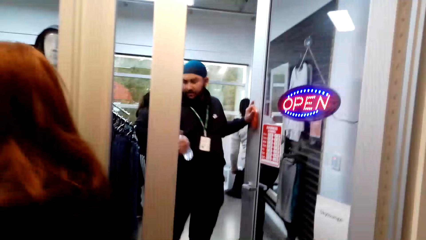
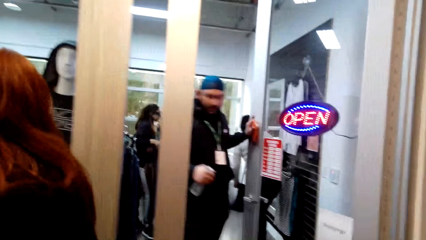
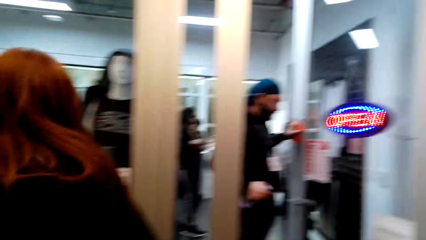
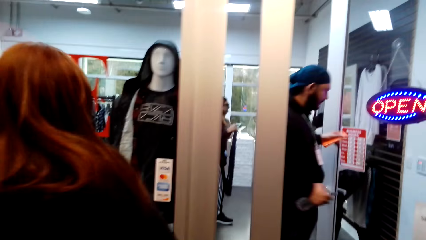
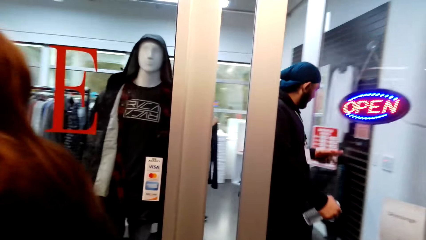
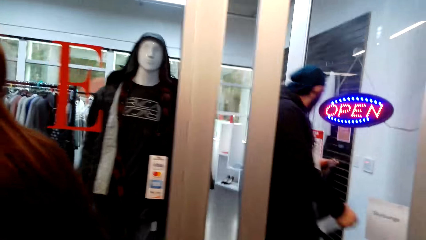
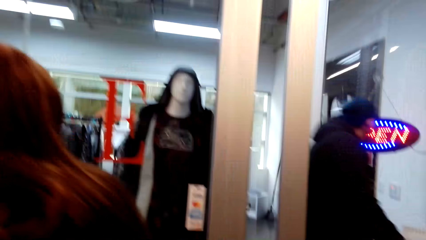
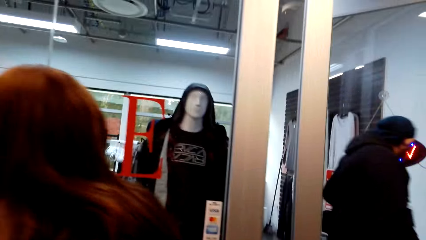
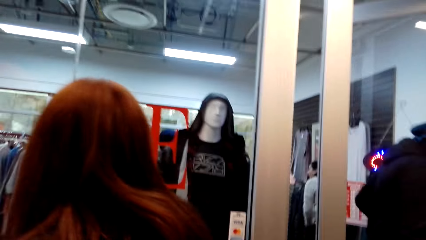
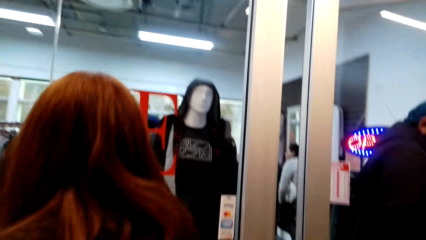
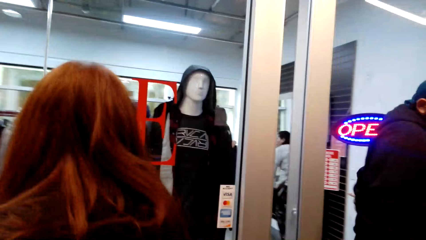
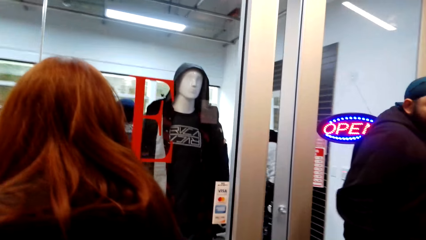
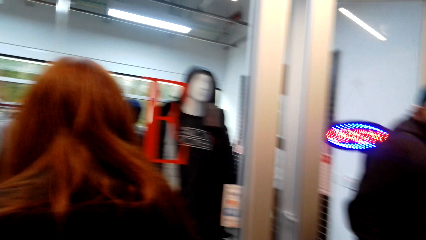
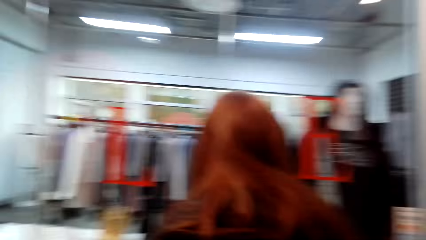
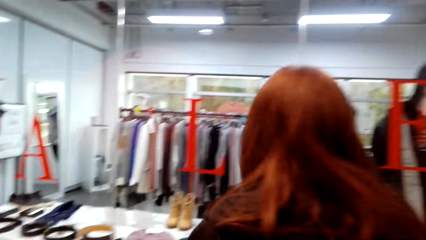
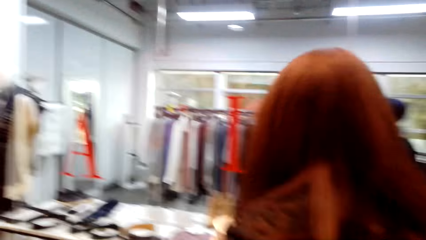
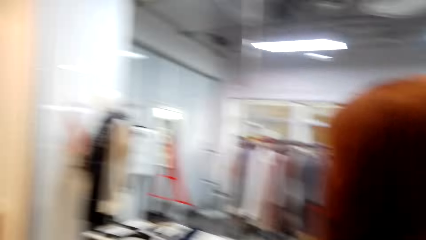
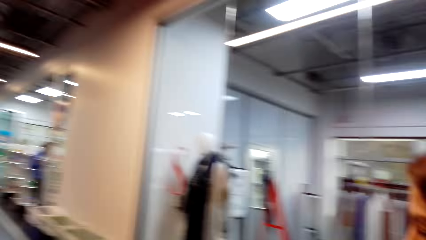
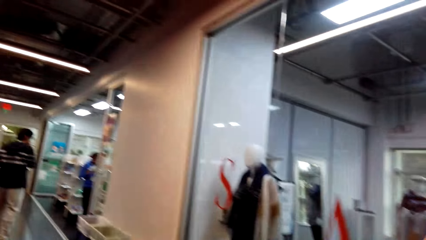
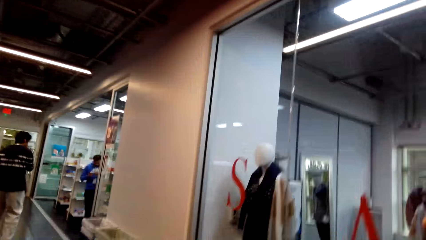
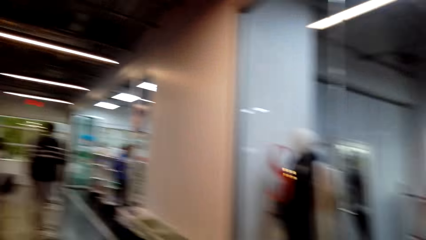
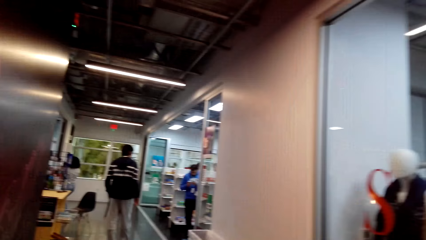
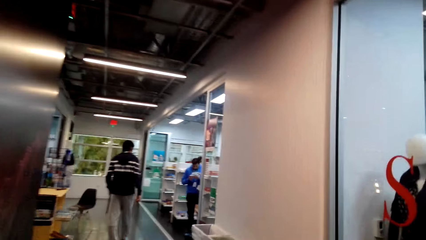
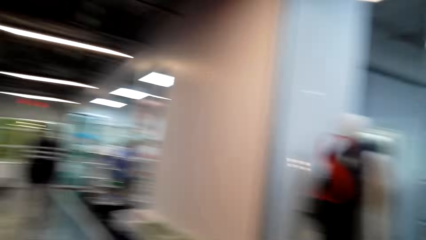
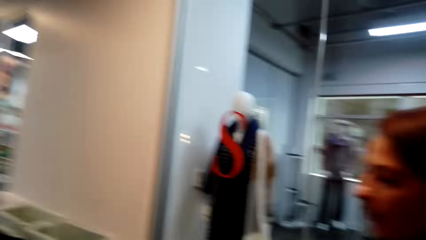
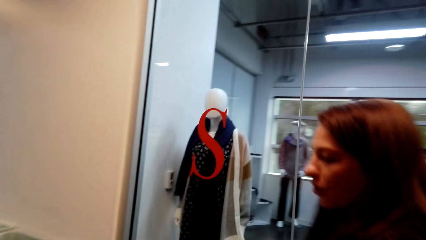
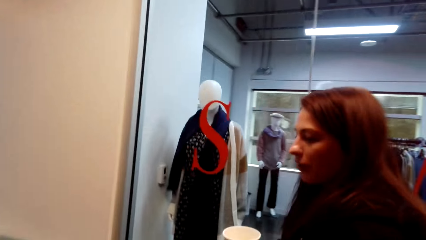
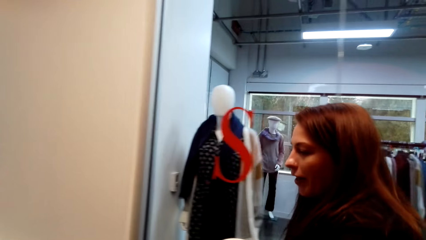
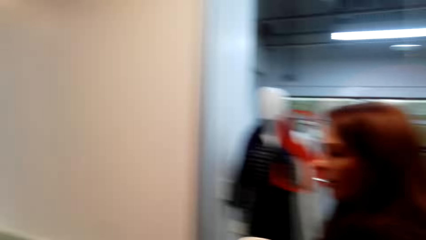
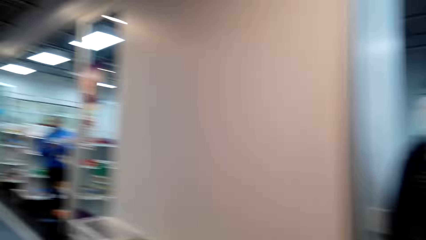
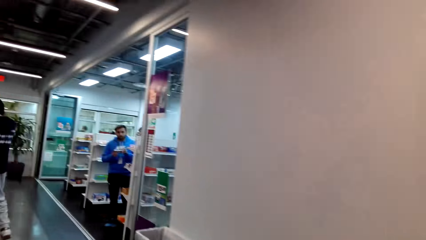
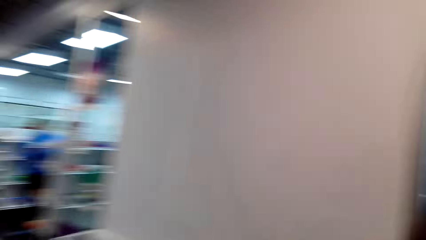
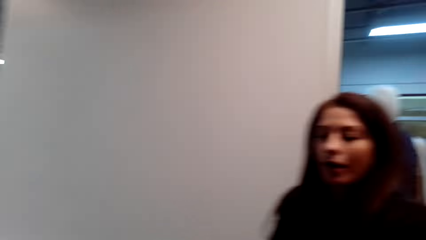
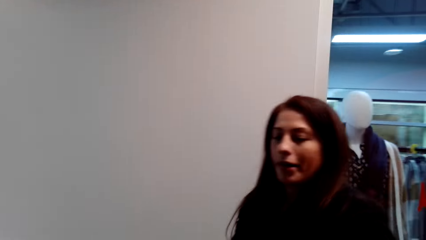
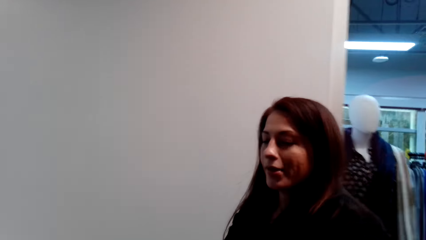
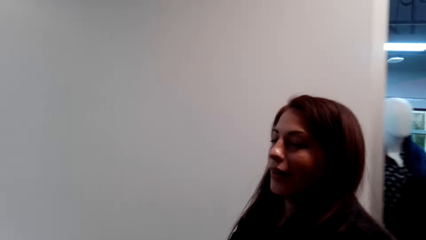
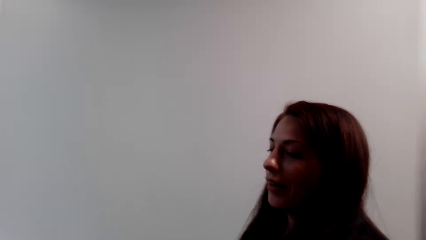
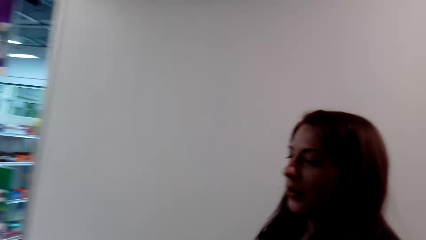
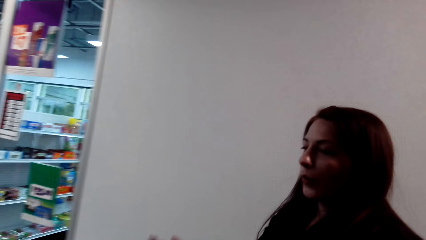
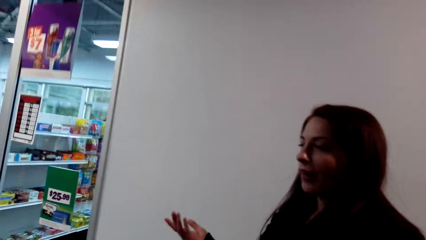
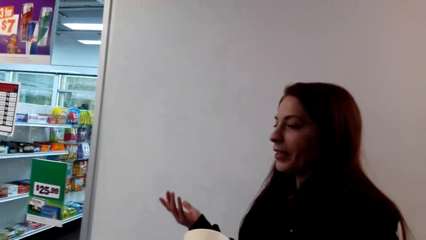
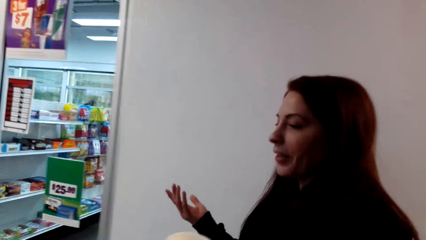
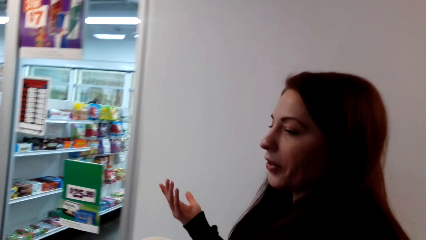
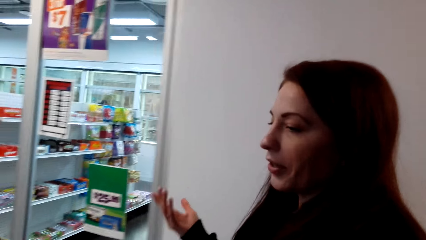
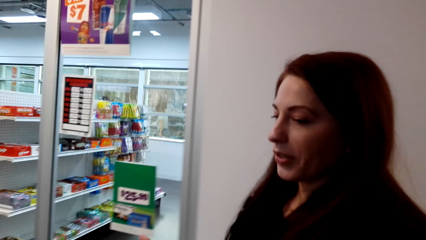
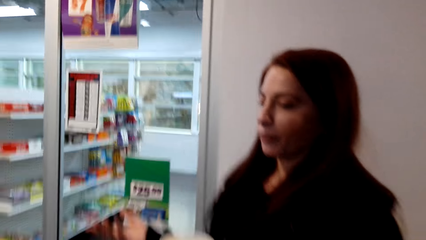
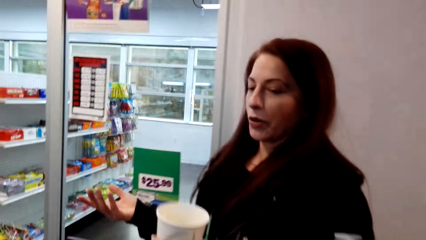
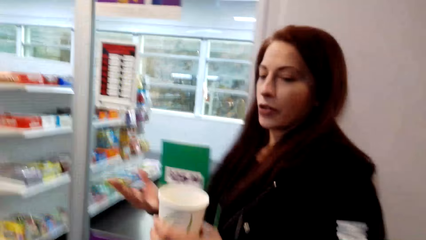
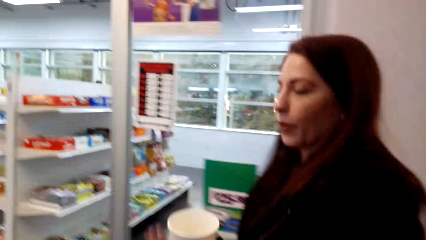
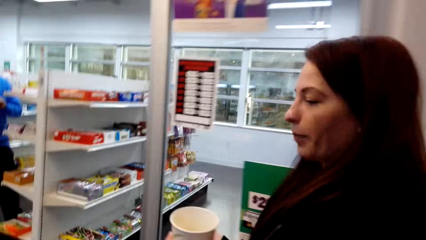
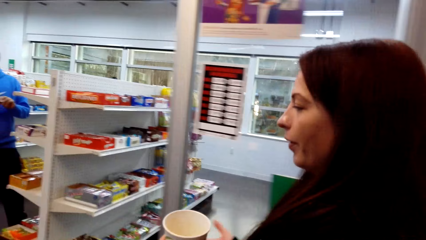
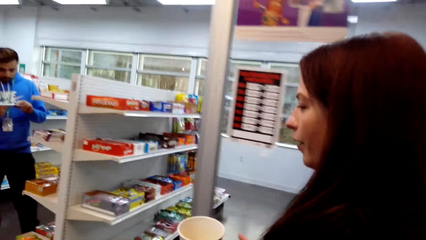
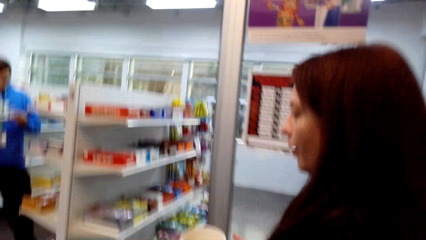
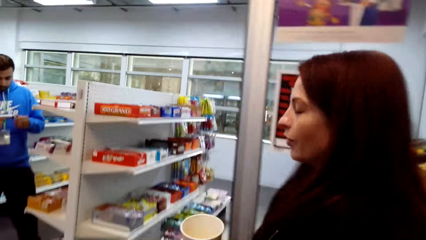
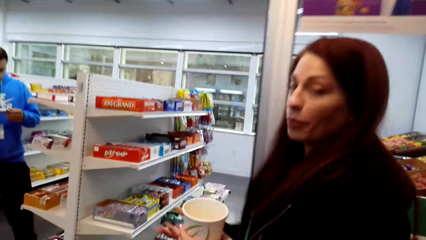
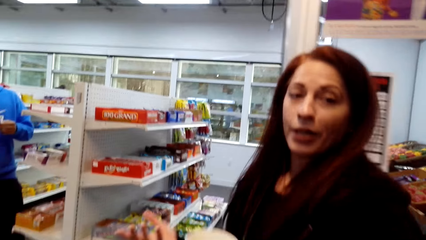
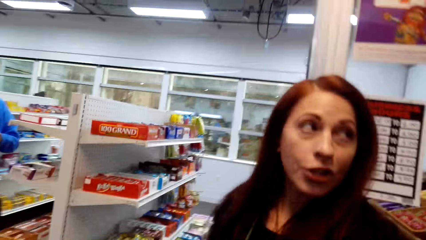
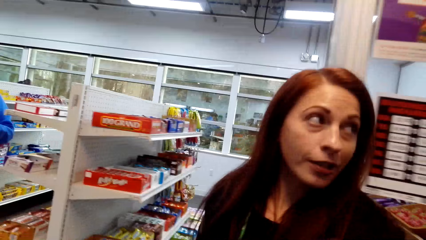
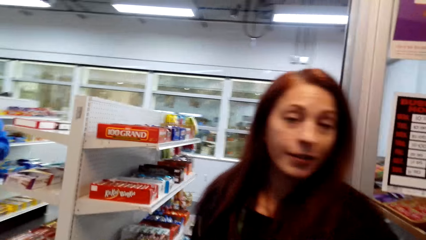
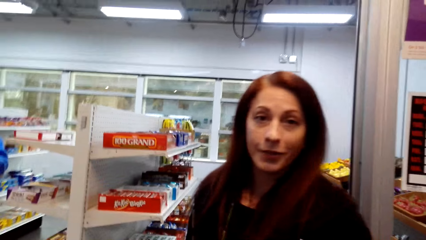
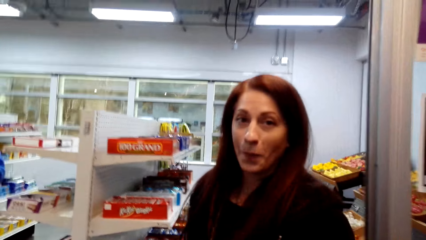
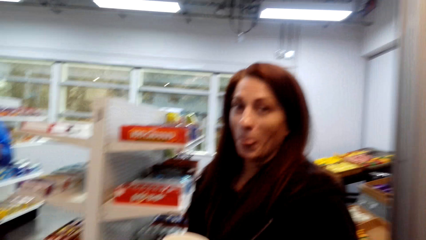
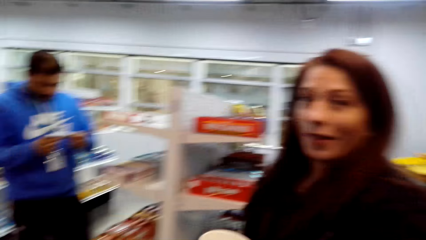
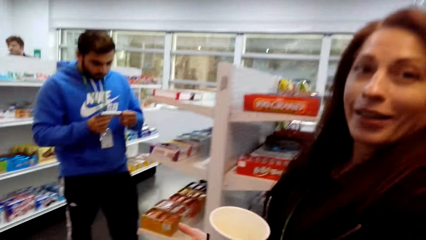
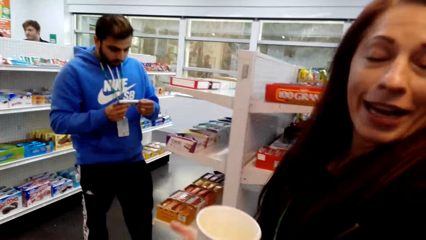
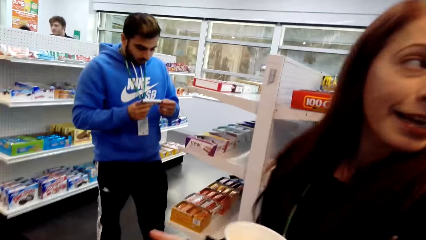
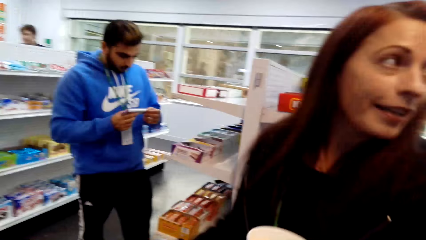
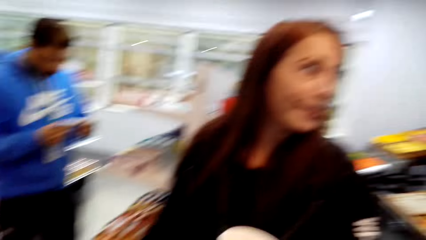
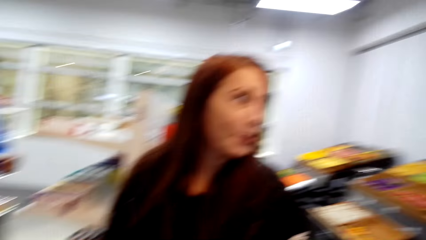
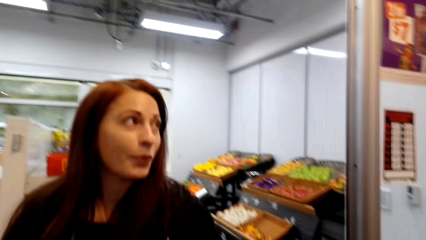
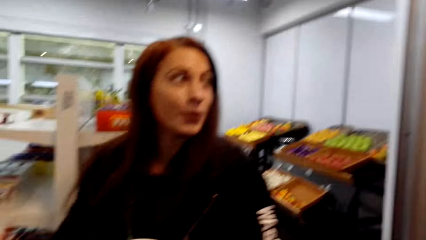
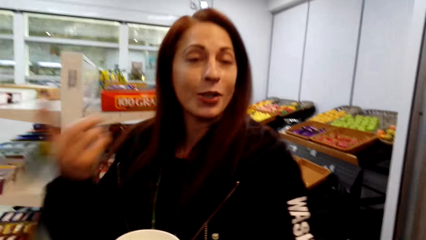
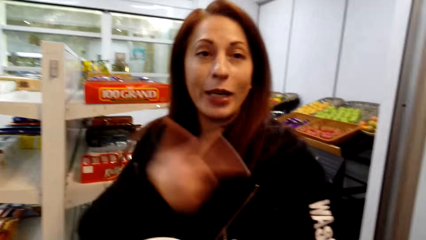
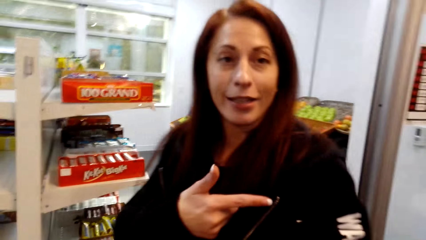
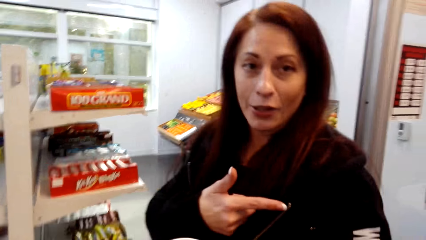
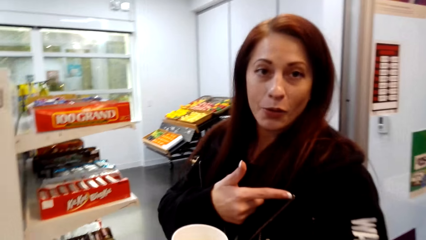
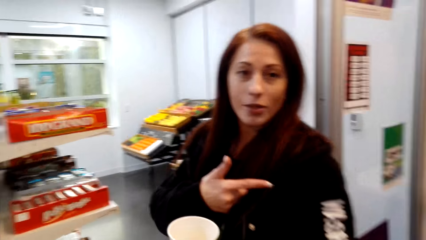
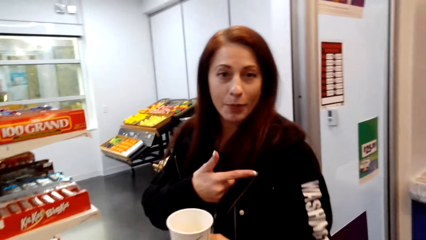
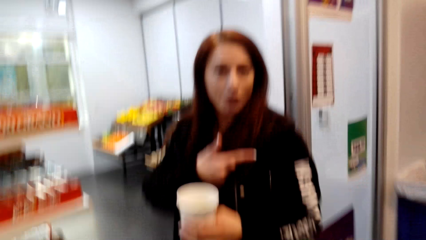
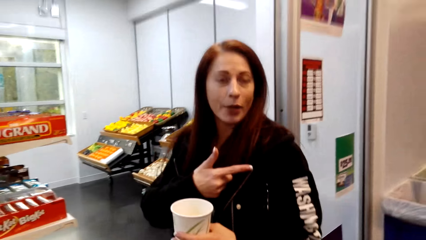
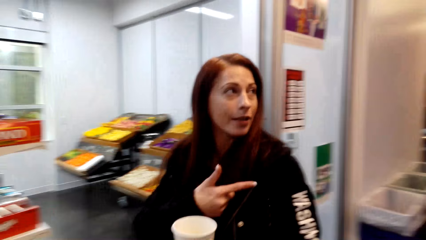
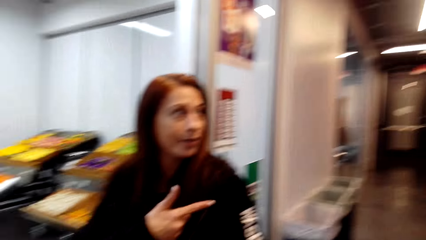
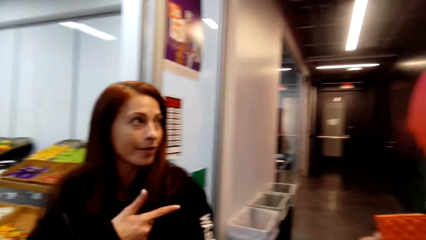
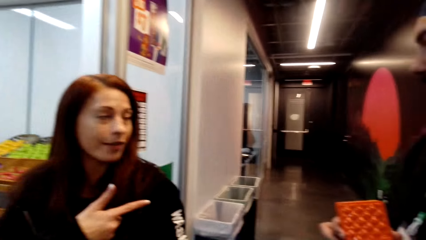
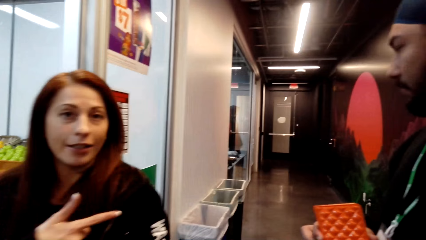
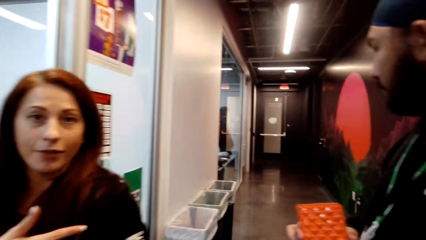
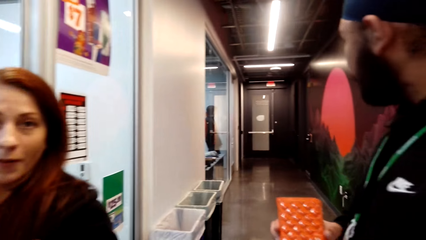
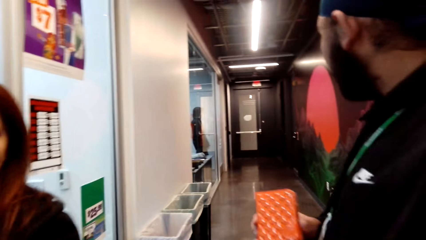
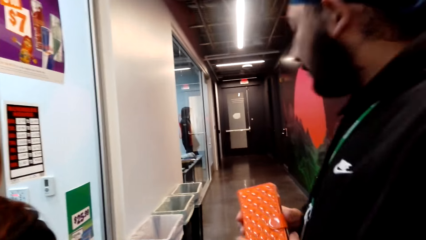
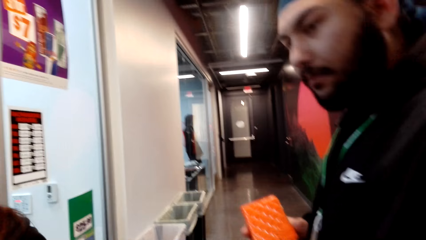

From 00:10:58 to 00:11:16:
A woman walks in the supermarket. The woman looks at the clothes. The camera wearer looks at the clothes. They walk in the supermarket. The woman talks to the camera wearer, walks in the supermarket and moves hands.
